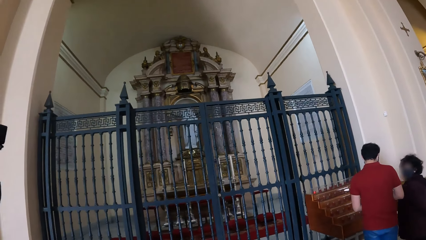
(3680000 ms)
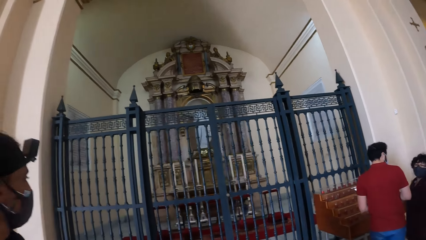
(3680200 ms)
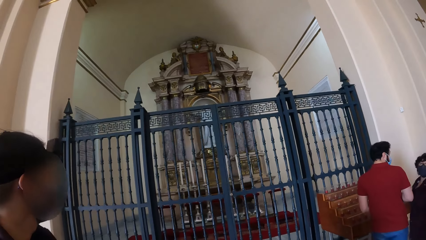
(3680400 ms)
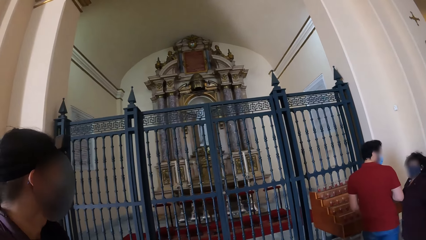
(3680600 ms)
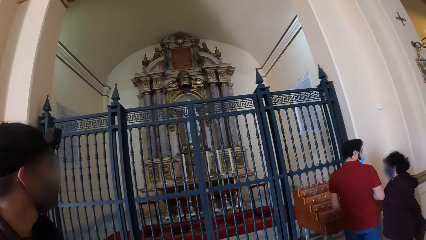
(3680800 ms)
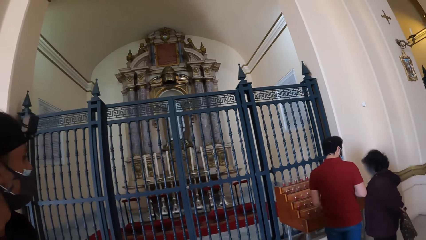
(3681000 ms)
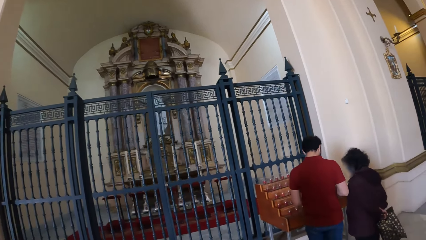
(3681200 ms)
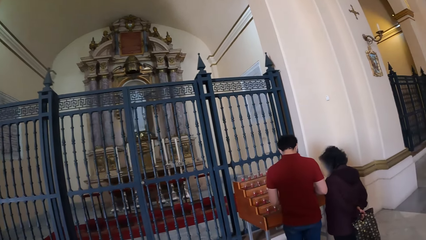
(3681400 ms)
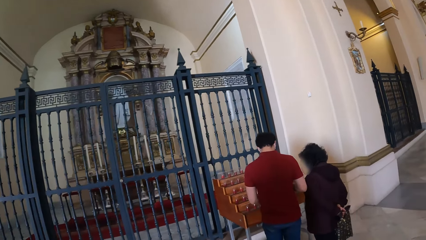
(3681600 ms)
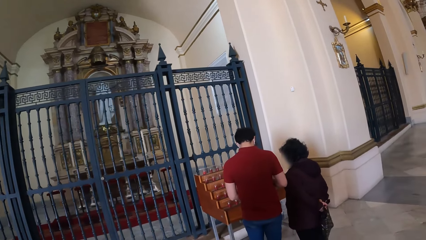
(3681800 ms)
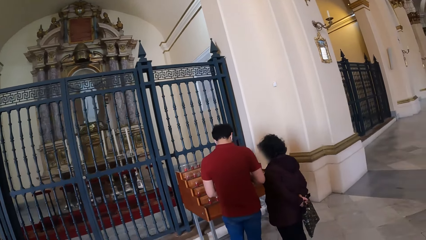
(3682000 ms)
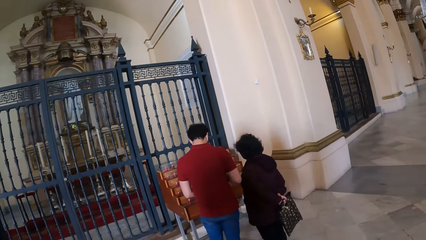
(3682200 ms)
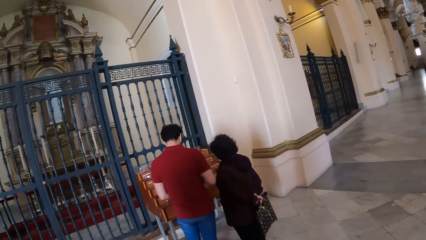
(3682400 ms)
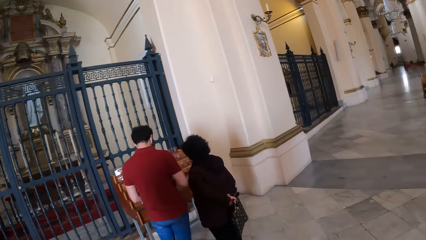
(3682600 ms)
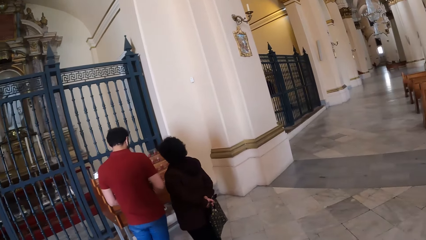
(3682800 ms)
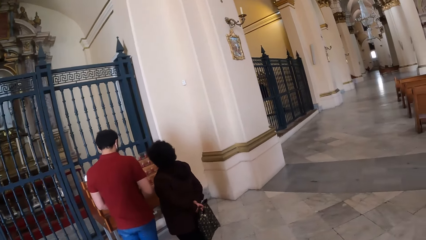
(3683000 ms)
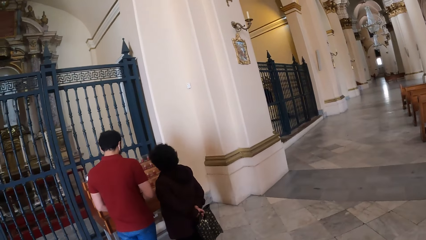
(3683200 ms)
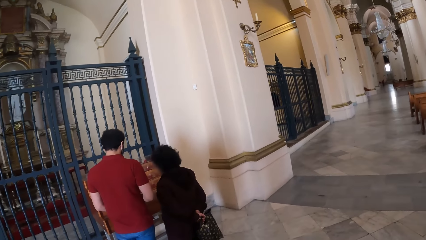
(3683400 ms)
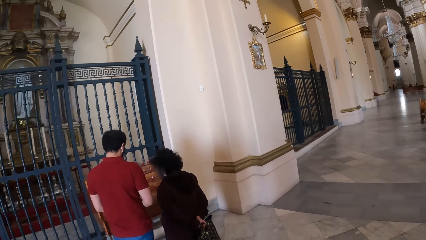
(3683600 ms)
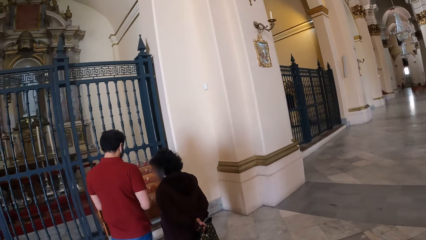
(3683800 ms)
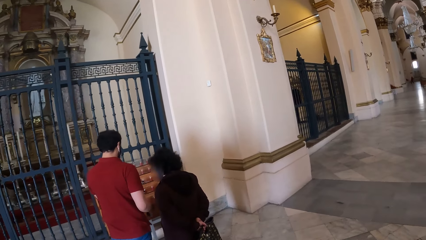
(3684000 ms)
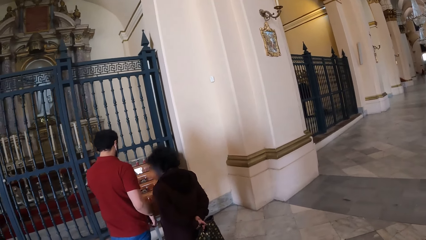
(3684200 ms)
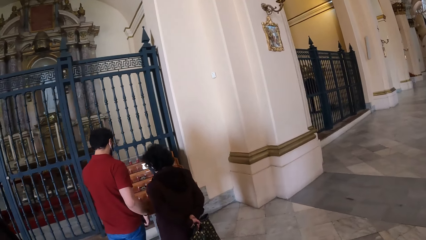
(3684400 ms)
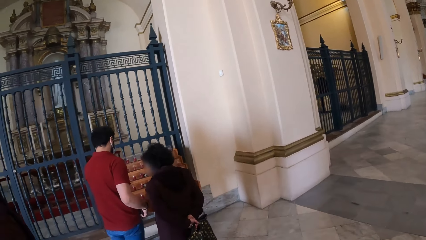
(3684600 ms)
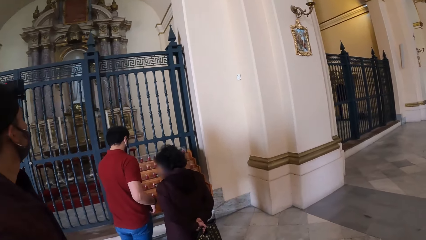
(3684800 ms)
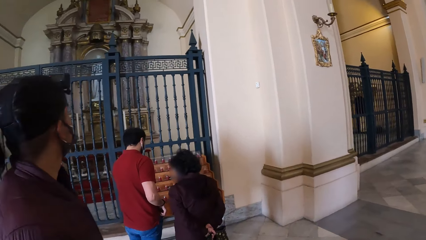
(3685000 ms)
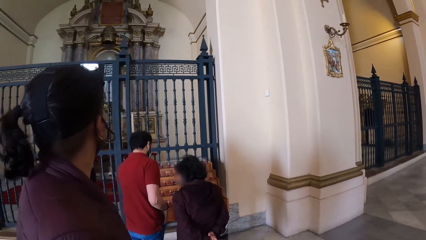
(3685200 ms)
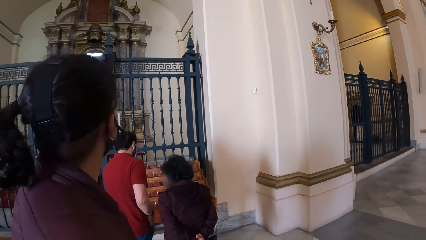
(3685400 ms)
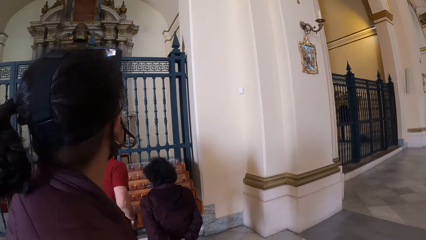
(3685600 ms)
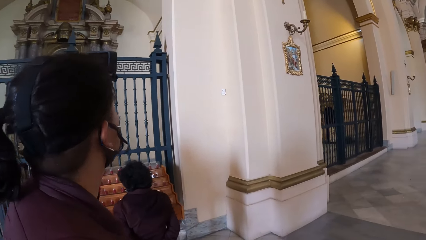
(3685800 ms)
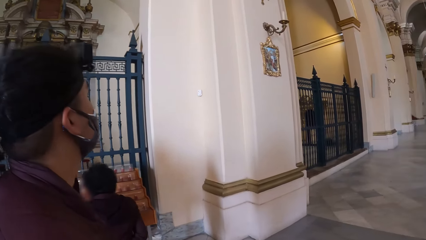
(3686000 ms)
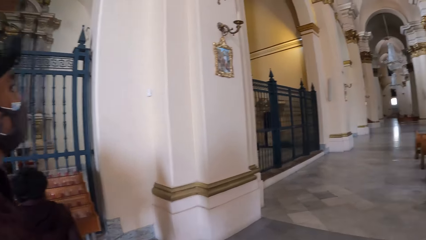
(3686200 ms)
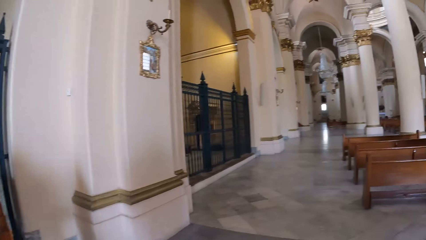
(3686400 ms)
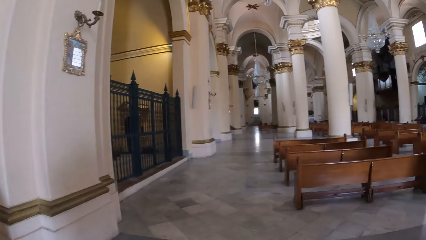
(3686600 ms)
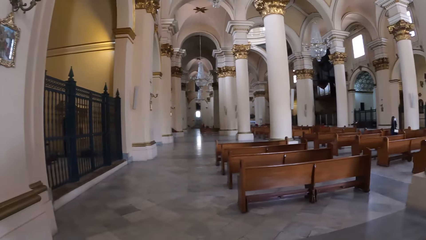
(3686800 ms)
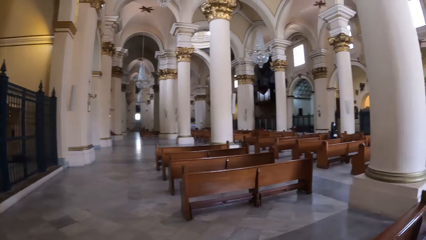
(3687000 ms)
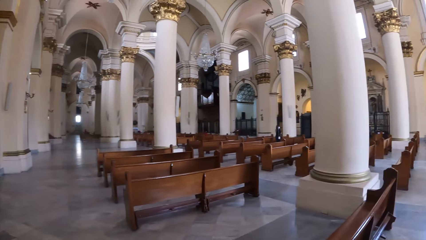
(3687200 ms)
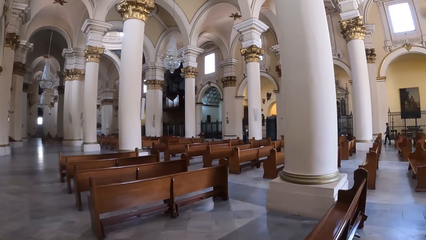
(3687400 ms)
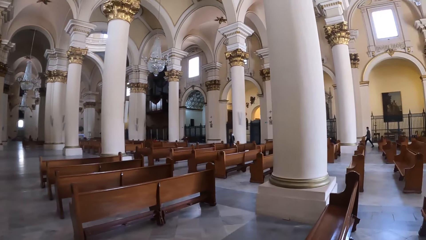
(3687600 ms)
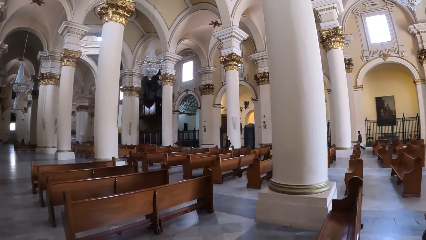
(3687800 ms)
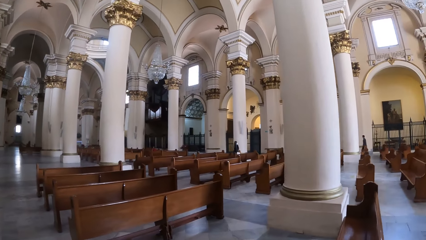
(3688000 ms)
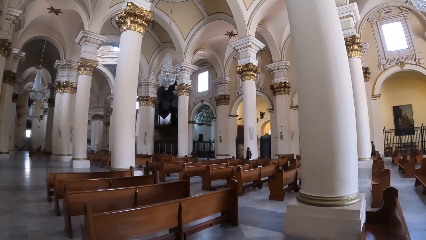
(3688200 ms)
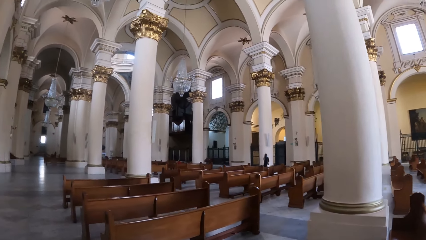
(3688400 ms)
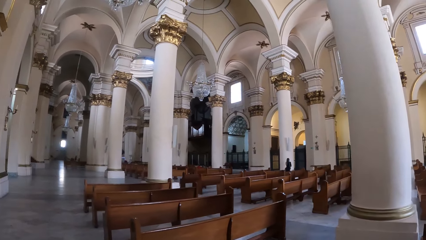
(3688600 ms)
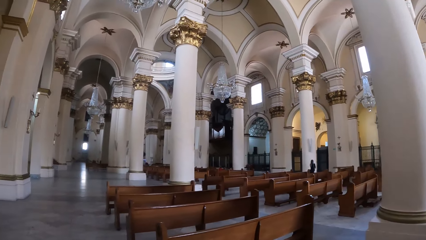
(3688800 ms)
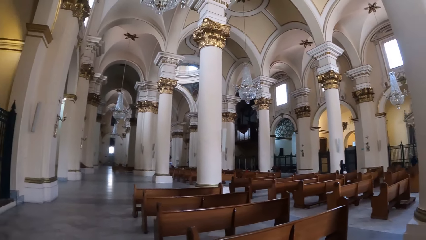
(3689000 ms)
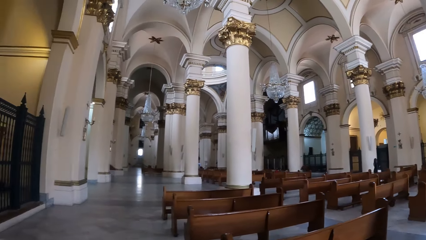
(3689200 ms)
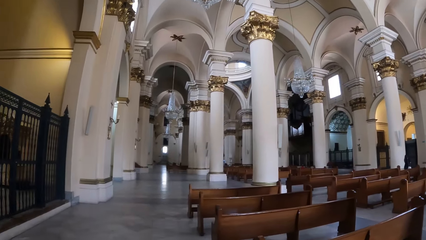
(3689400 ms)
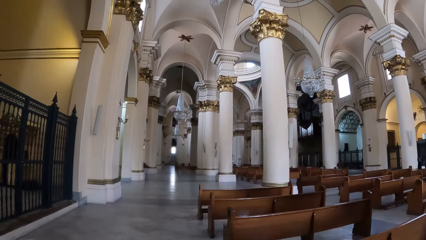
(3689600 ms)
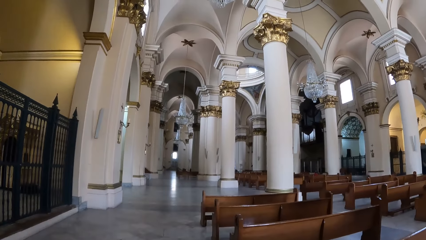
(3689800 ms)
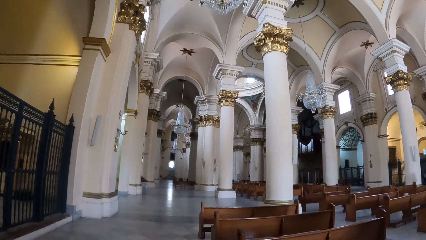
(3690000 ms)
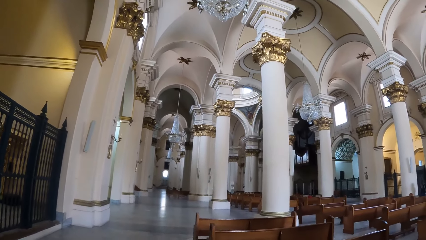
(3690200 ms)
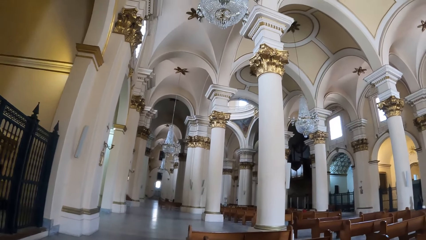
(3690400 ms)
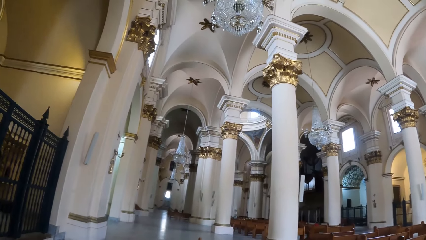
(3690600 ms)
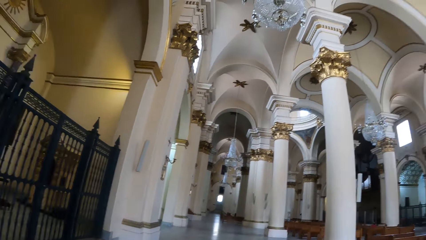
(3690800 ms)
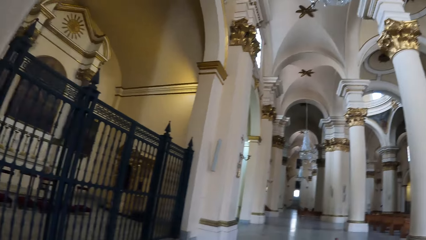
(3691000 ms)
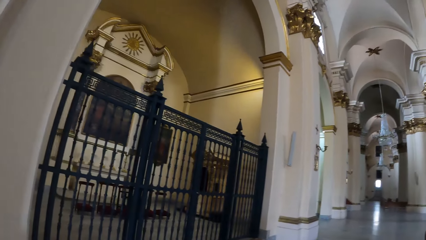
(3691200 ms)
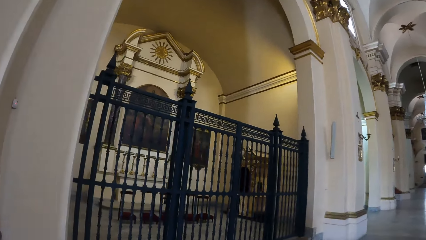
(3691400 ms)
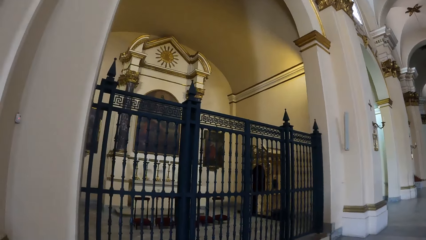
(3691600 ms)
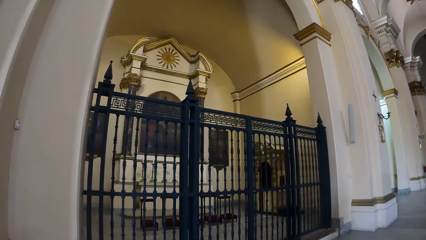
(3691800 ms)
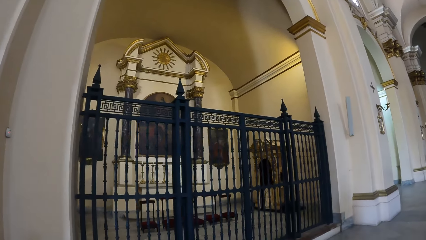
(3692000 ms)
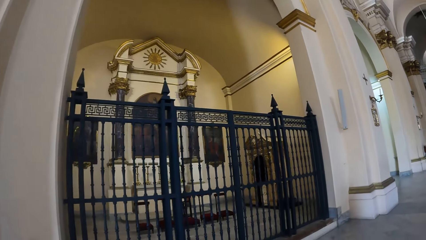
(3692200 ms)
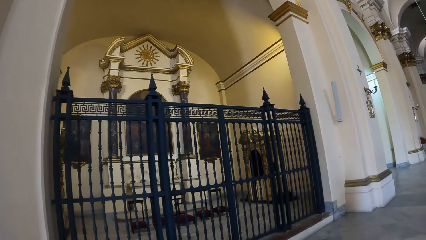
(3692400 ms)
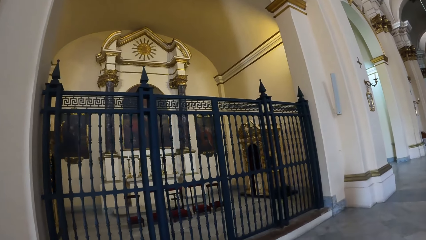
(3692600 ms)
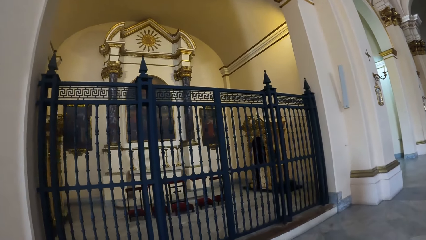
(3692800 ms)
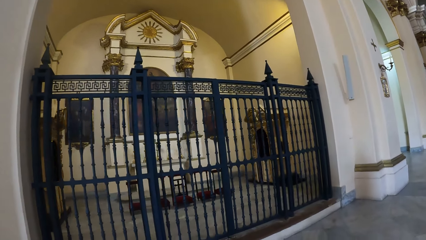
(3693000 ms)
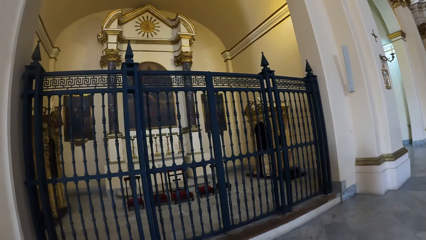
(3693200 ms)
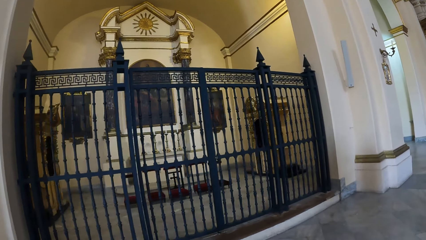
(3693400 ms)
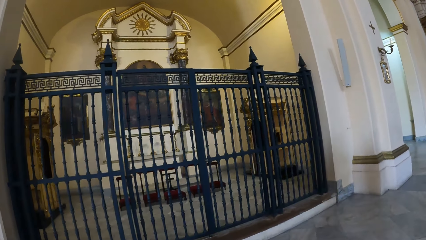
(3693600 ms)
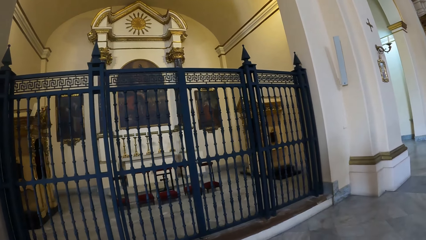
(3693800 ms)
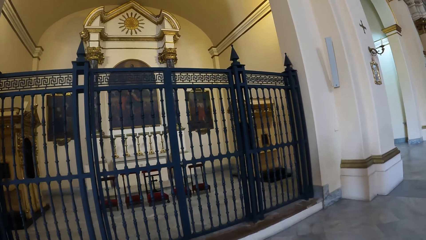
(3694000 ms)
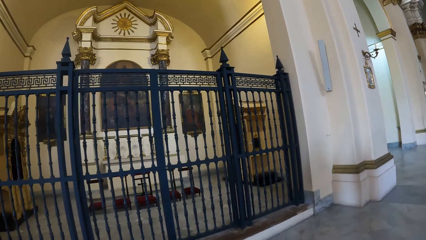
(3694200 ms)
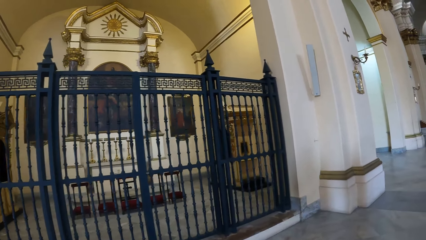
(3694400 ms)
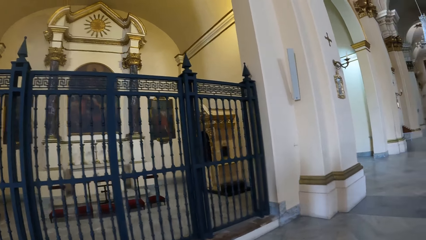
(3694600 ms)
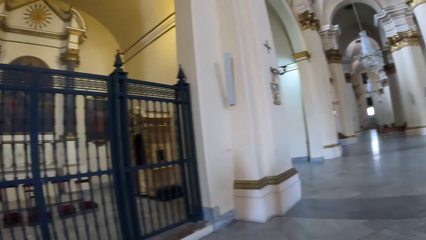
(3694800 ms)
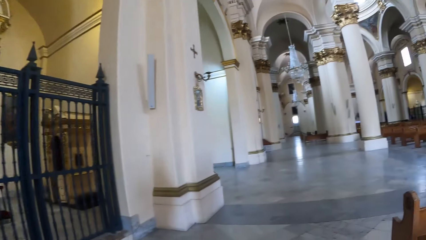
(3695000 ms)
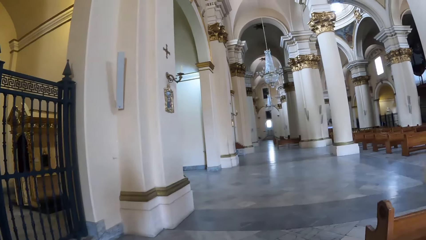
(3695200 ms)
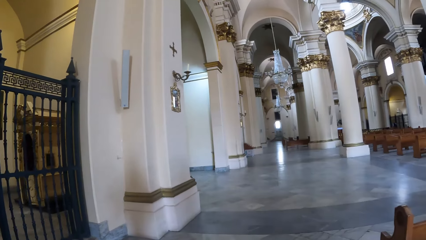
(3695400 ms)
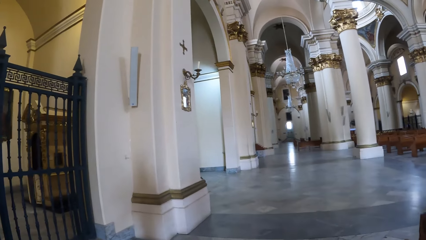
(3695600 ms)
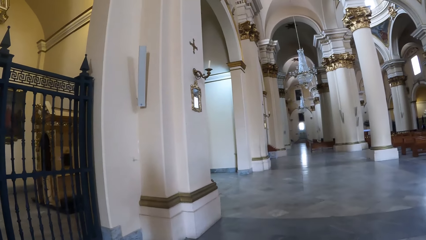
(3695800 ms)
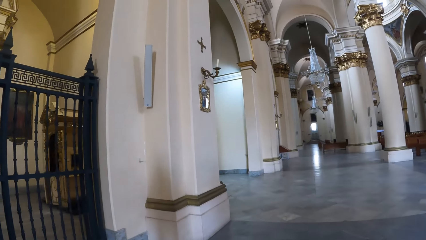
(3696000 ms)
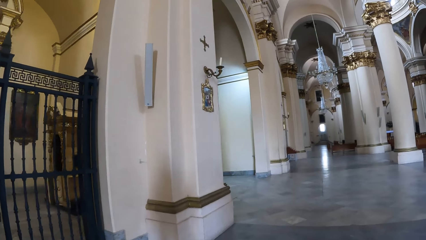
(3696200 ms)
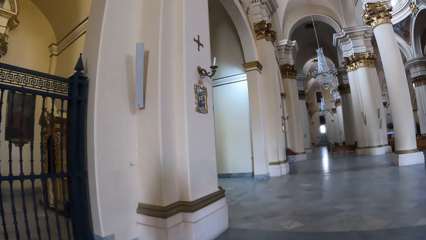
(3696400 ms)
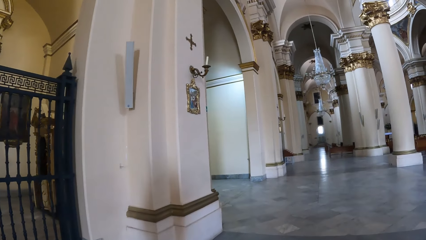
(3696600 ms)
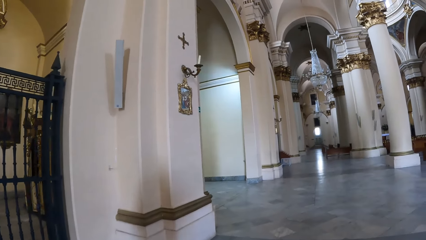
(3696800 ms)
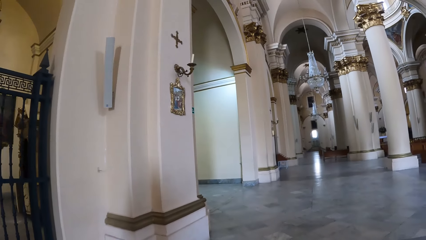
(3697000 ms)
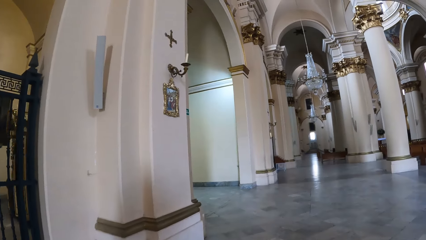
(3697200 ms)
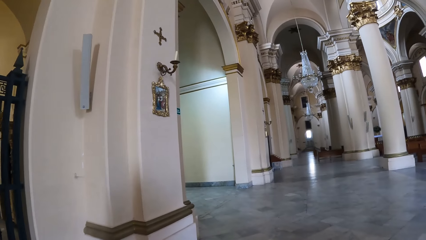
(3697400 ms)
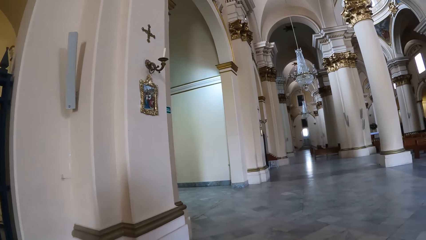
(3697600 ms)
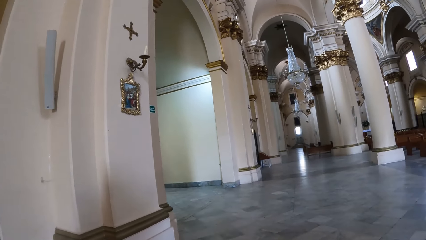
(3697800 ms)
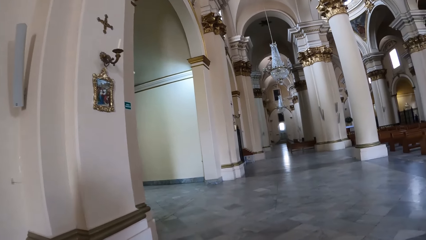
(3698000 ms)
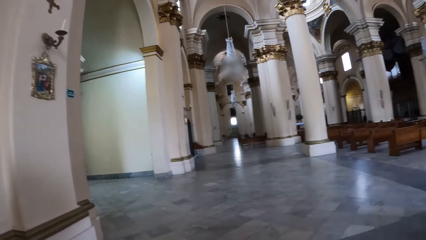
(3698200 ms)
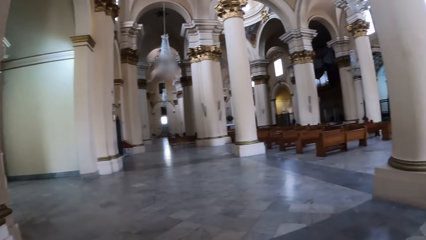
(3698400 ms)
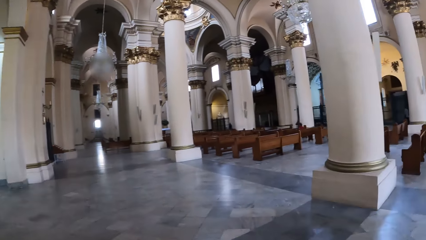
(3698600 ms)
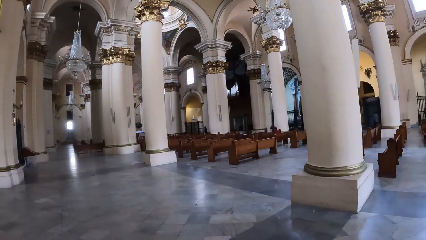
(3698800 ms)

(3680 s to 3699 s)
The camera wearer looks around the room with a person. They walk around the room with the person.
